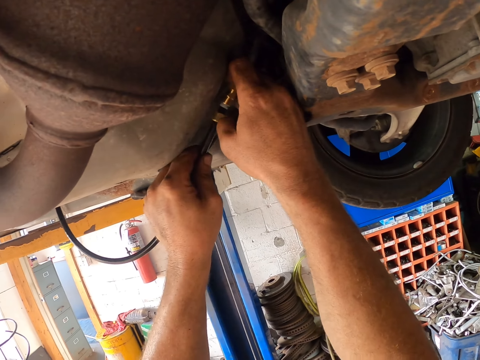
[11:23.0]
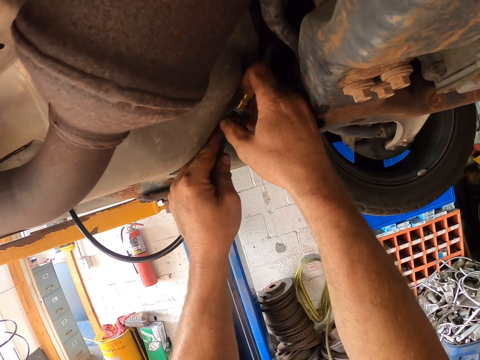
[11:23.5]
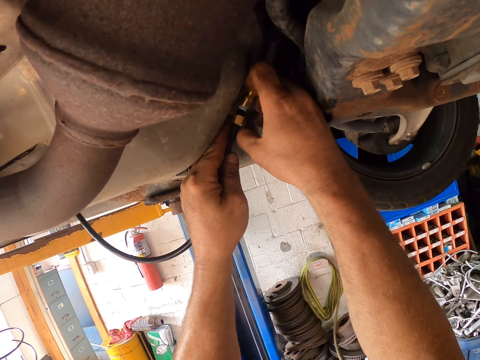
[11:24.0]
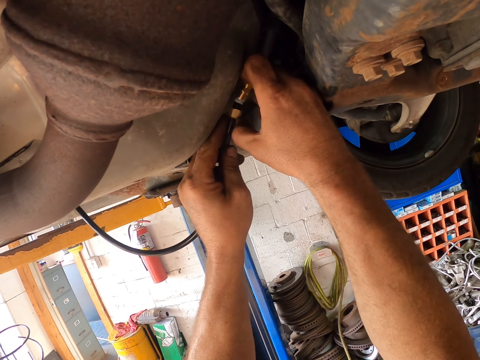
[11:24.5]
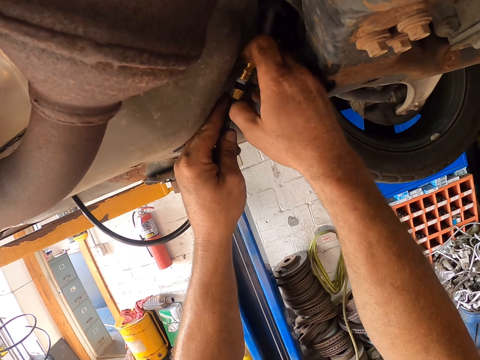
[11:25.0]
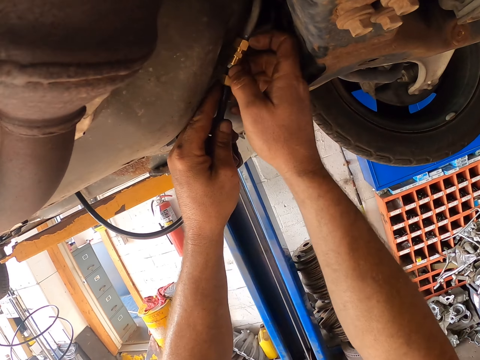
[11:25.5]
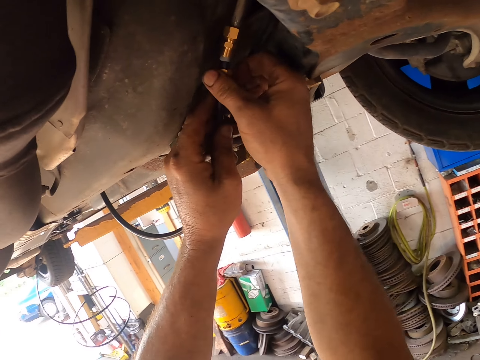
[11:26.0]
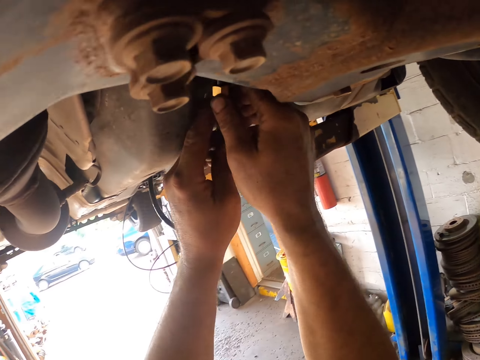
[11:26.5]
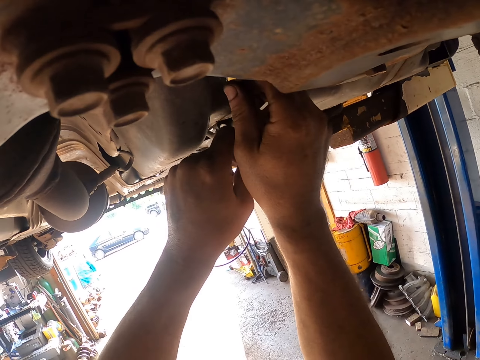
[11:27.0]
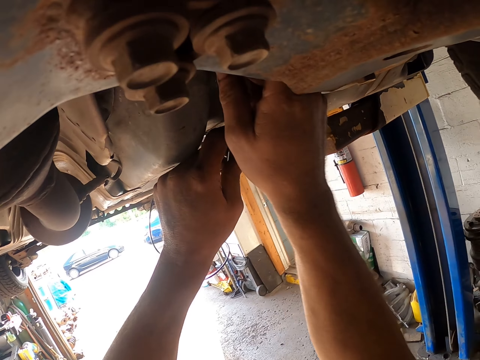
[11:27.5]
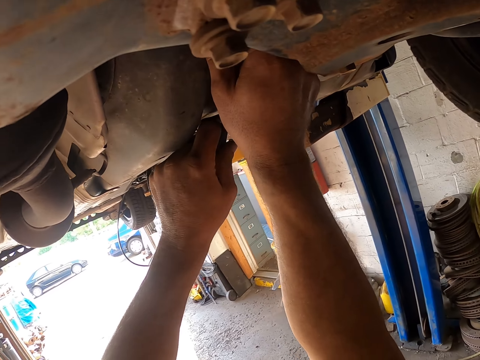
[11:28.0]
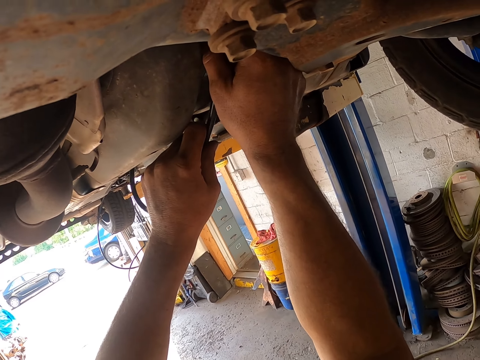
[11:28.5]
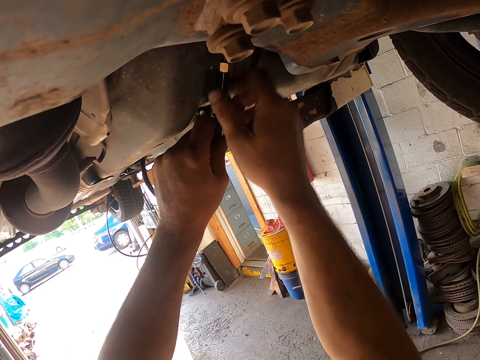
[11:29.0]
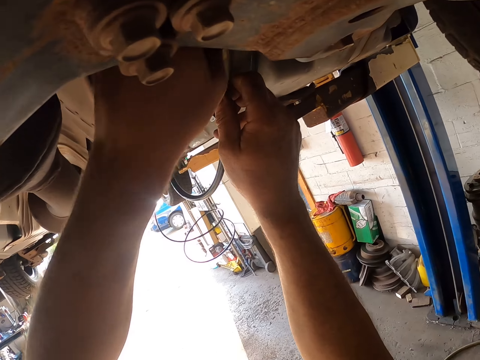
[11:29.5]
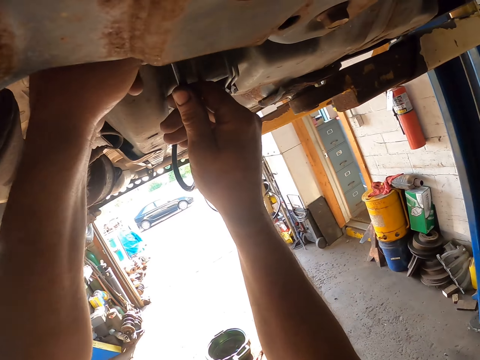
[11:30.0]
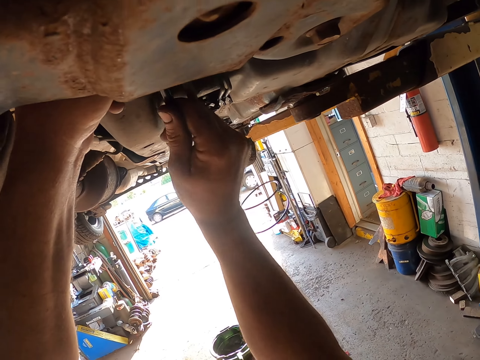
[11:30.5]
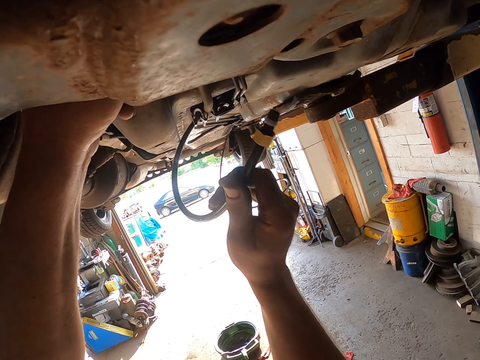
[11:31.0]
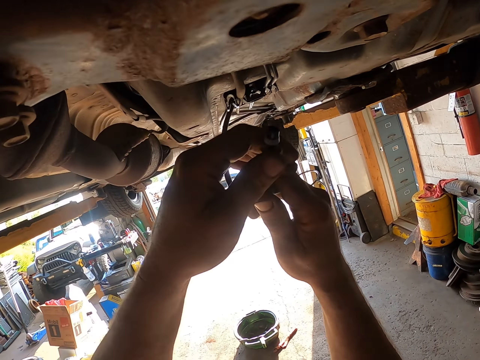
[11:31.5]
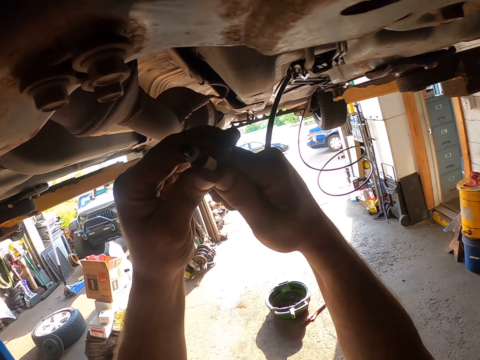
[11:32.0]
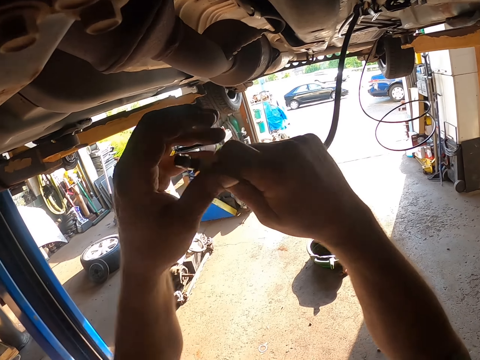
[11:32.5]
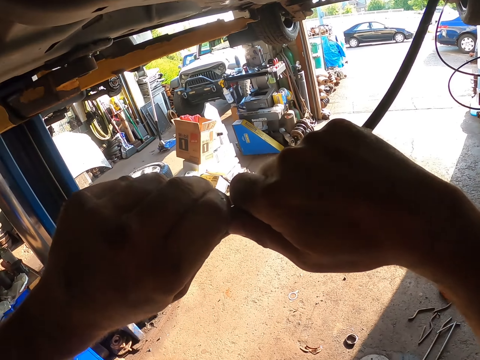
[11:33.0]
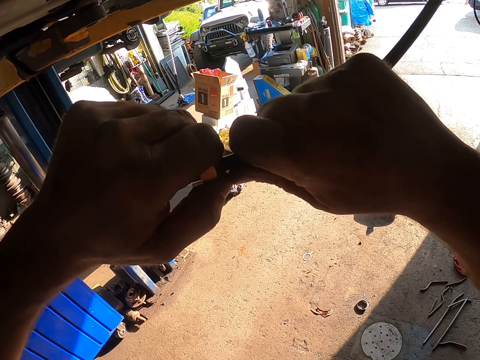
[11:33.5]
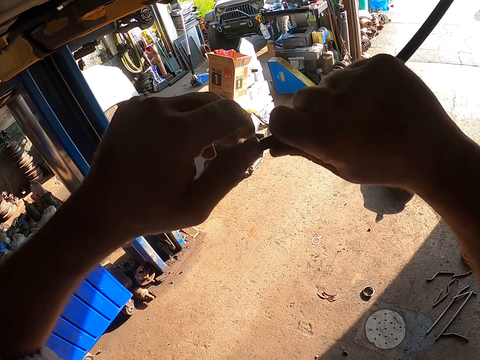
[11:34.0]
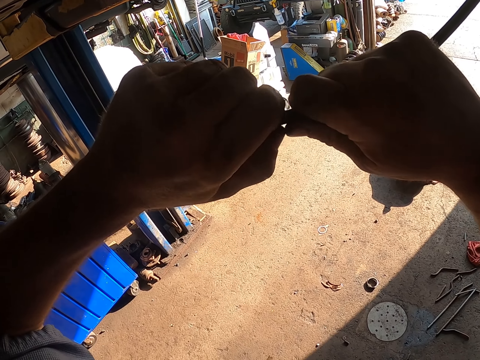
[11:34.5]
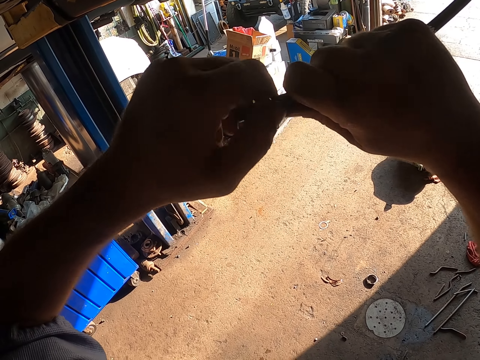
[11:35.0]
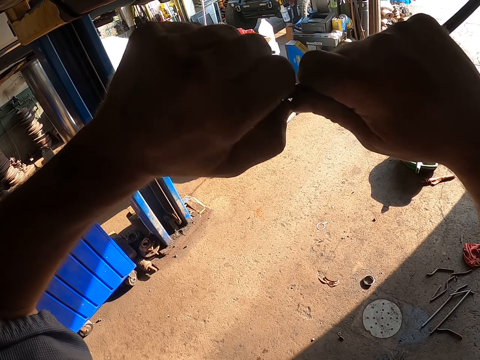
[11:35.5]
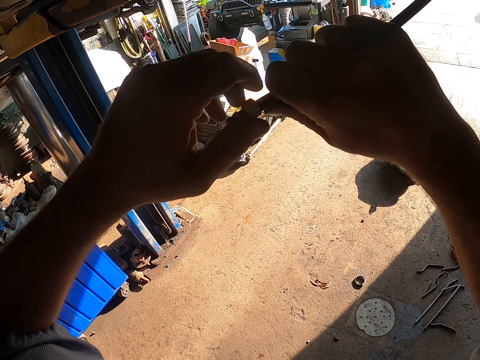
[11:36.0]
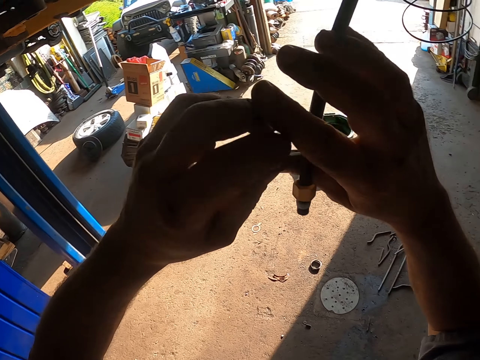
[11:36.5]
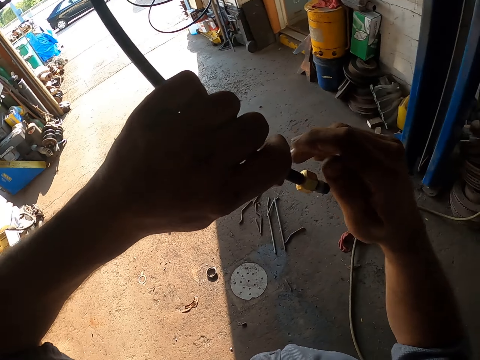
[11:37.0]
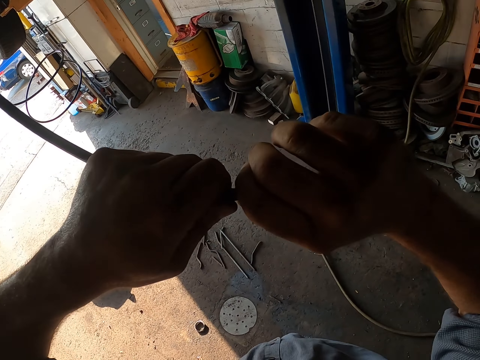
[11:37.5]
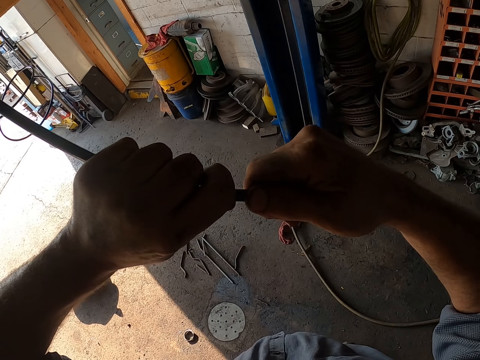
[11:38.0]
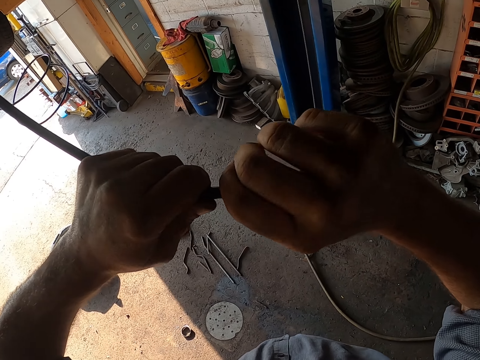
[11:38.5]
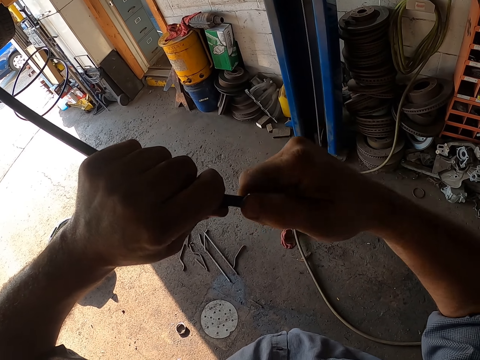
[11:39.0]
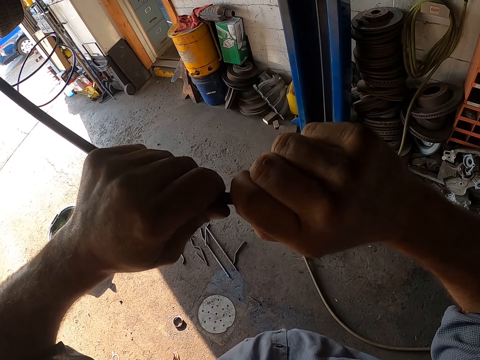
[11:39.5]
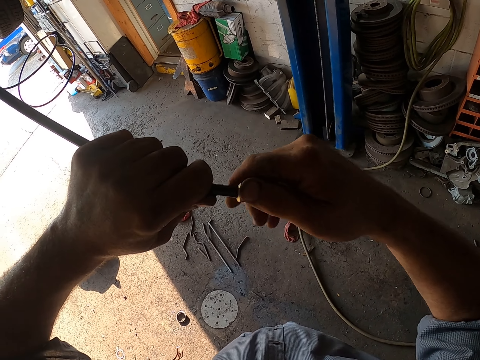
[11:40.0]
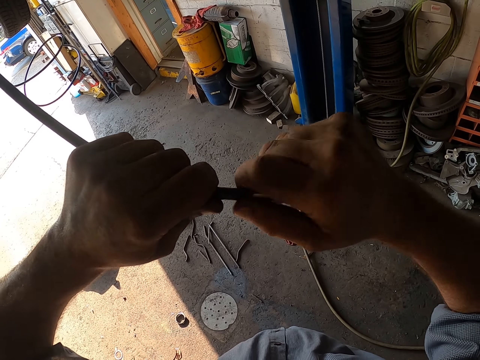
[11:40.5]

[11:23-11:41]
The camera wearer pulls the pipe. He holds the tube with his hands. He adjusts the nut on the pipe. He opens the nut in the tube with his hands. He adjusts the nut on the pipe.

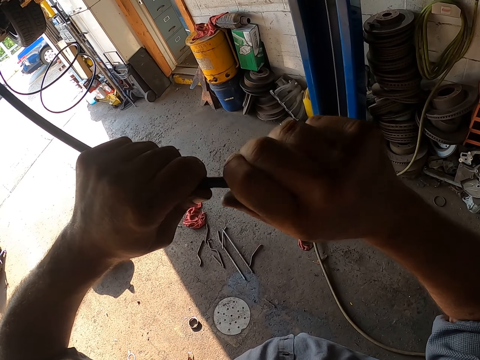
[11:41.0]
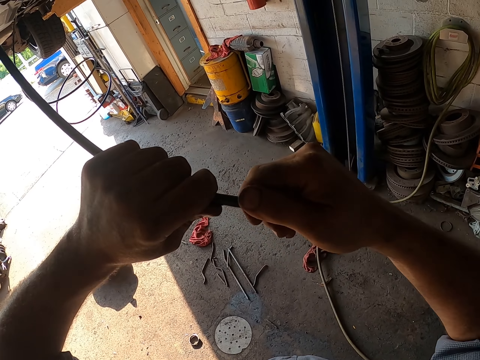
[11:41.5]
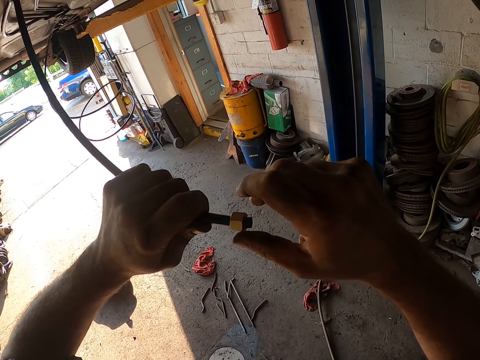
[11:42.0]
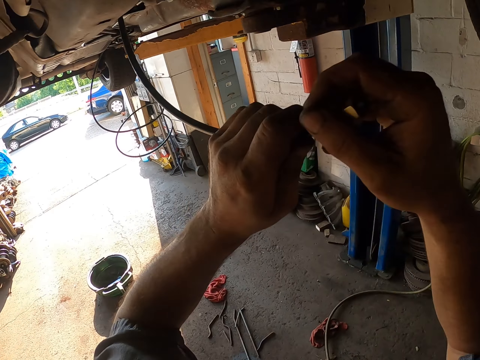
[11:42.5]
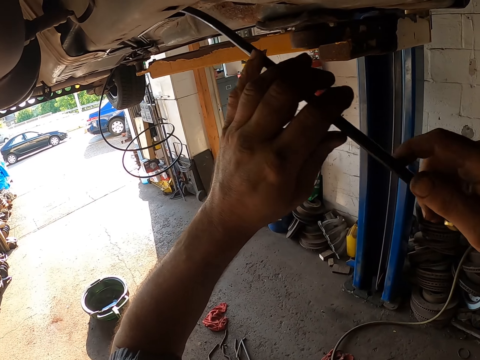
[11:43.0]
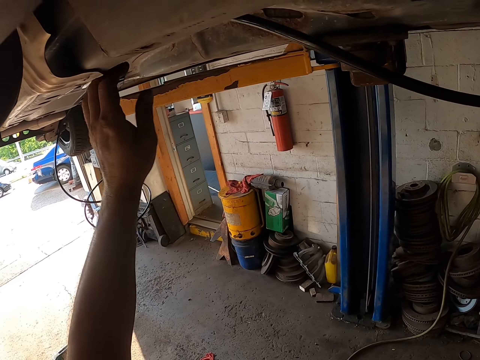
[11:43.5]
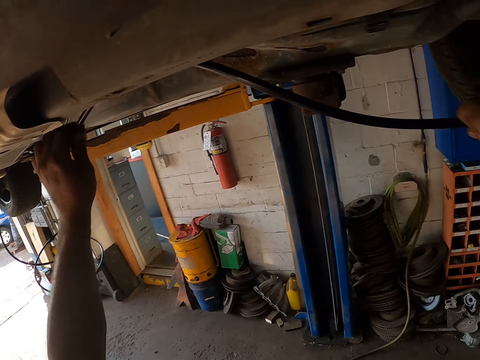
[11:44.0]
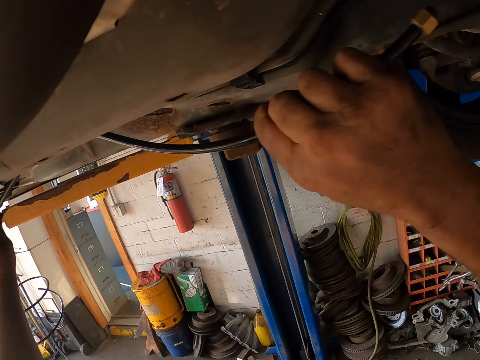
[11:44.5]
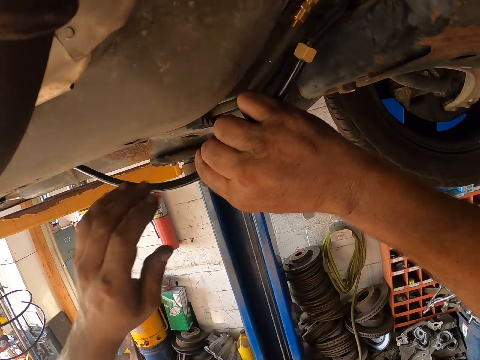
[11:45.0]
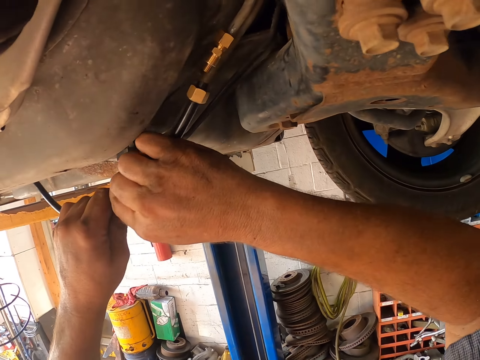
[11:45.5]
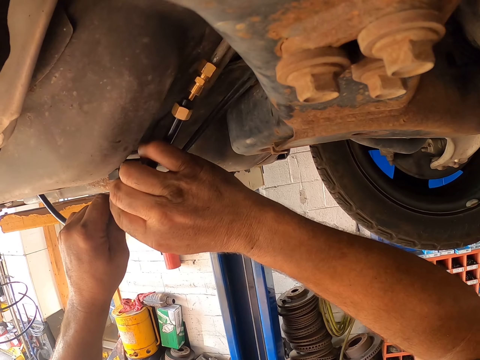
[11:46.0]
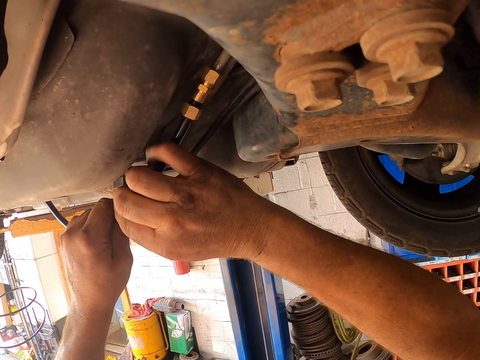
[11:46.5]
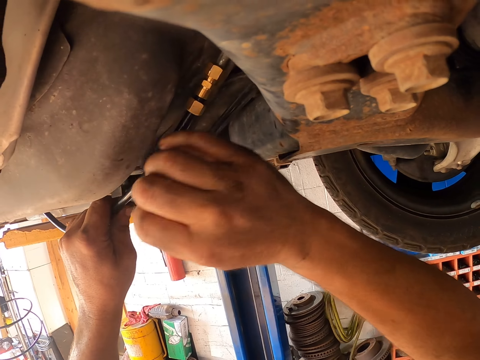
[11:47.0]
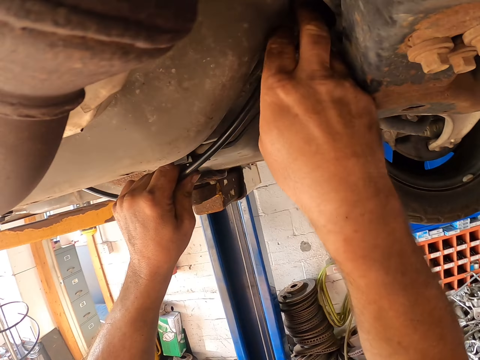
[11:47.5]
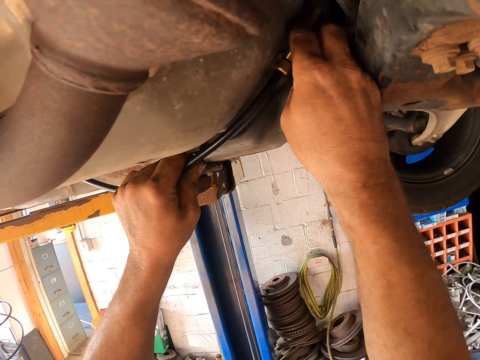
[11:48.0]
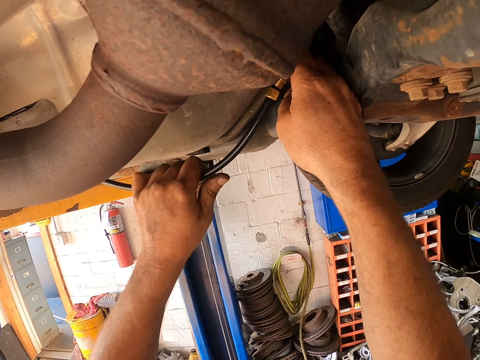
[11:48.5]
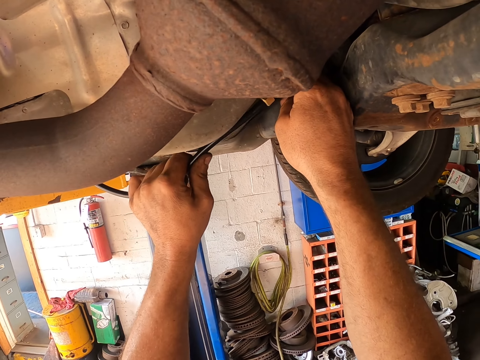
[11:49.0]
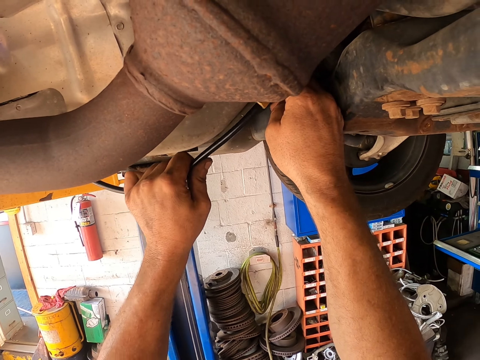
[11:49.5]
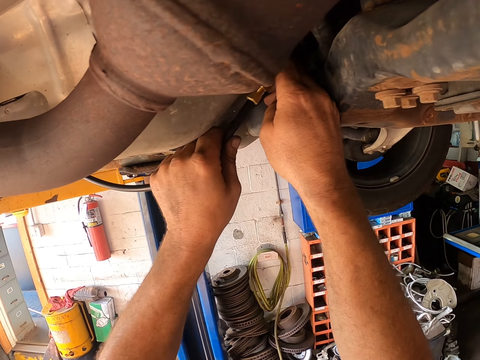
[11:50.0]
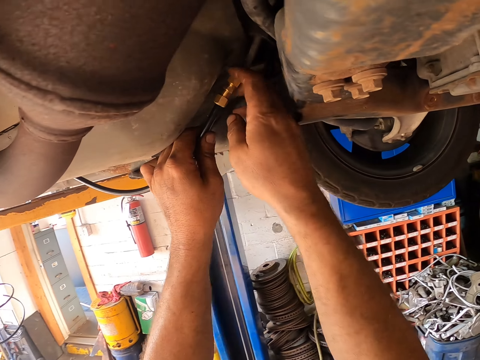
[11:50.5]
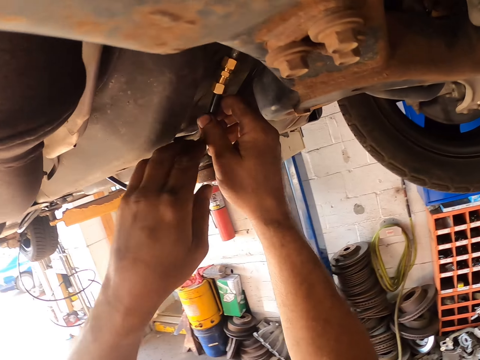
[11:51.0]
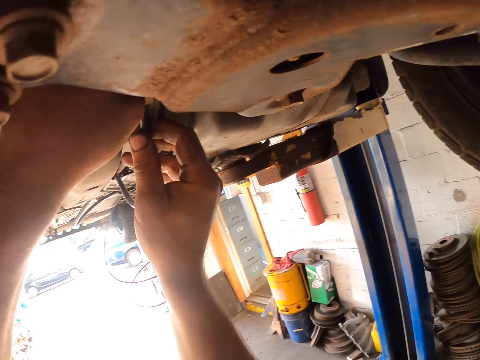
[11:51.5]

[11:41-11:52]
The camera wearer holds the tube with his hands. He holds the pipe. He connects the tube with something. He fixes the car chassis.
